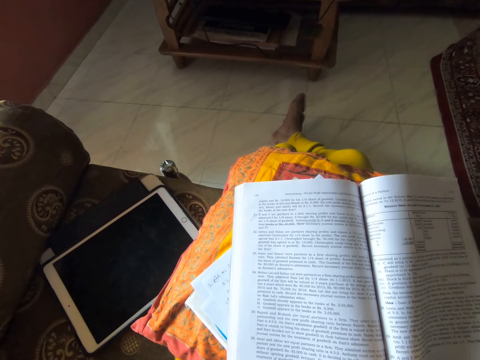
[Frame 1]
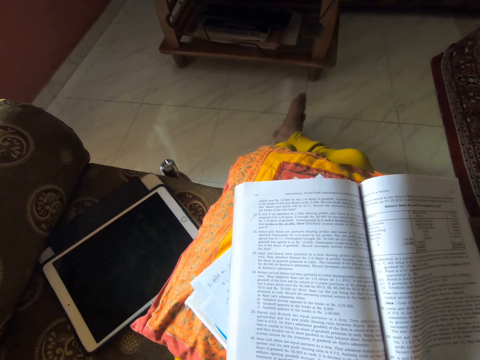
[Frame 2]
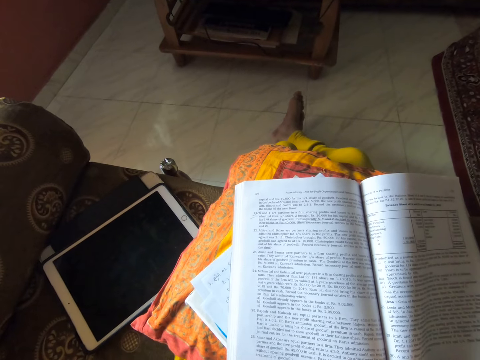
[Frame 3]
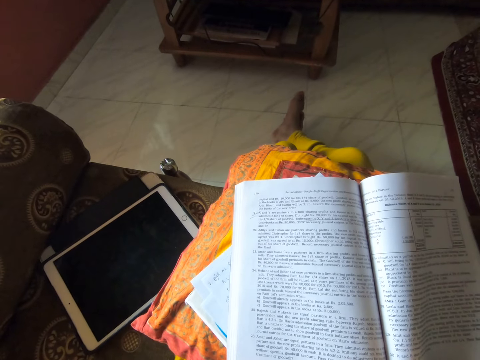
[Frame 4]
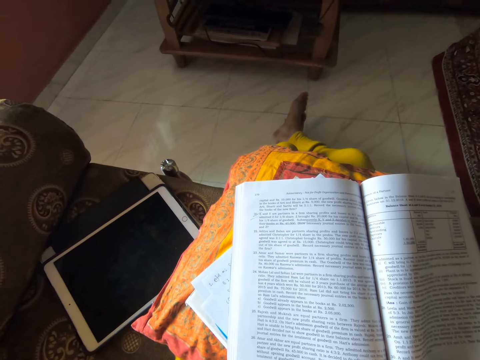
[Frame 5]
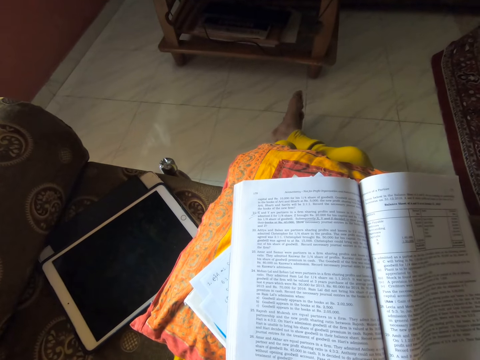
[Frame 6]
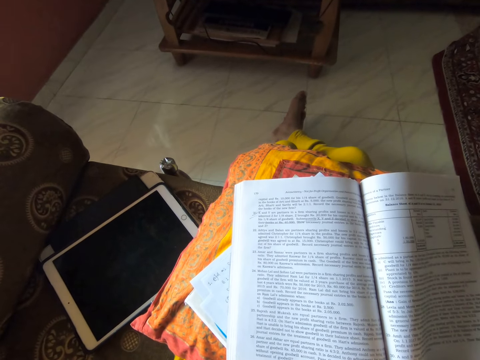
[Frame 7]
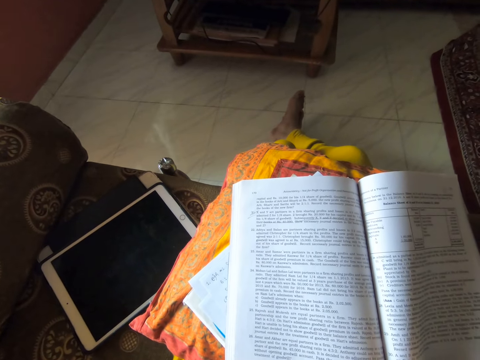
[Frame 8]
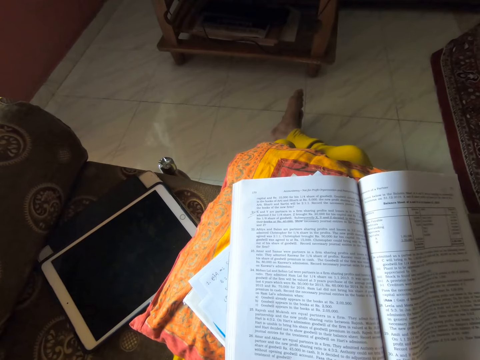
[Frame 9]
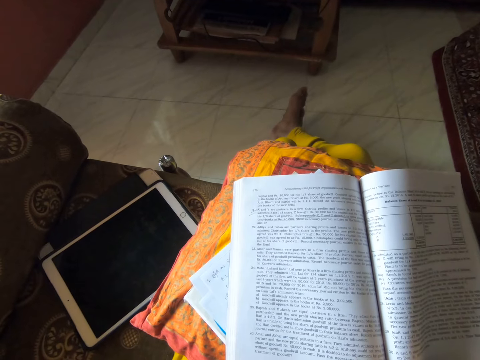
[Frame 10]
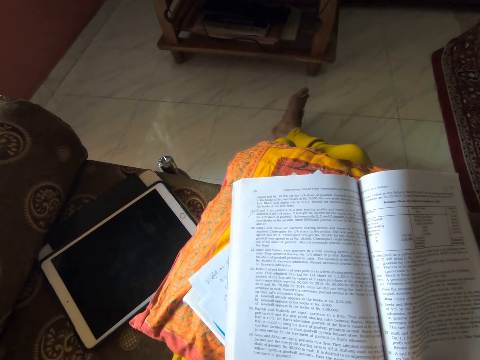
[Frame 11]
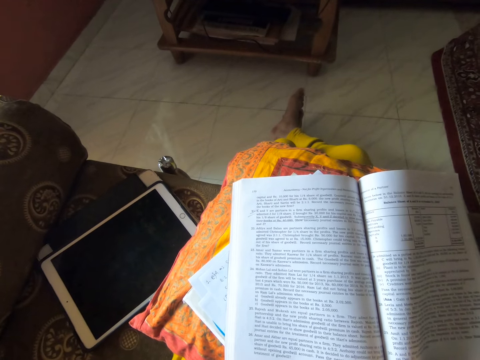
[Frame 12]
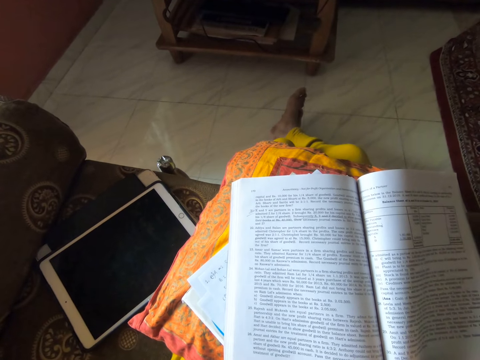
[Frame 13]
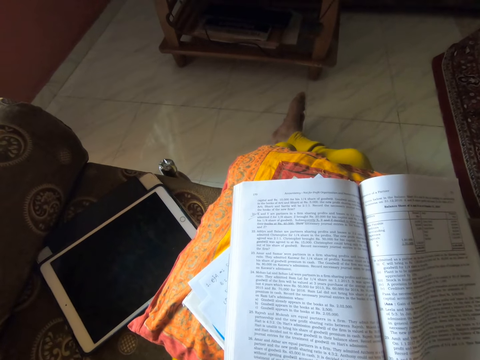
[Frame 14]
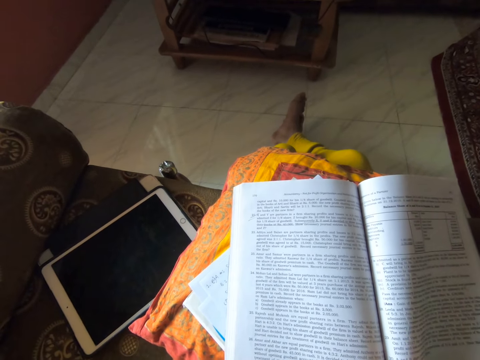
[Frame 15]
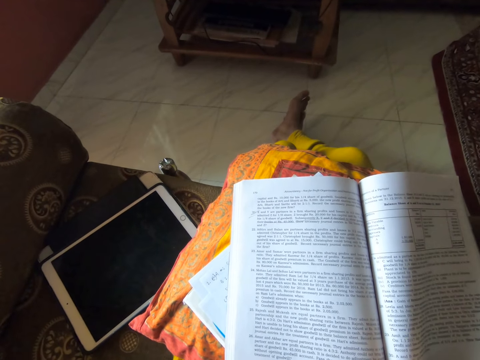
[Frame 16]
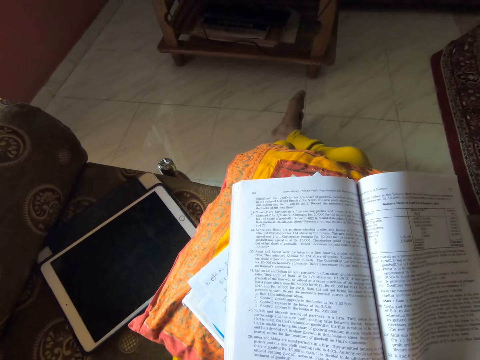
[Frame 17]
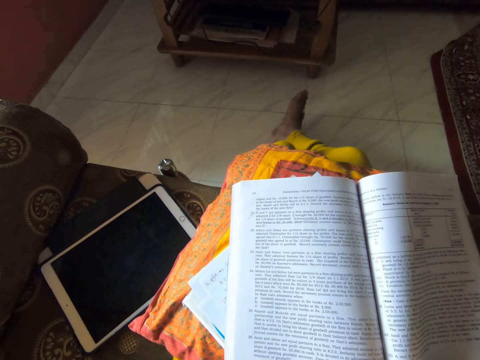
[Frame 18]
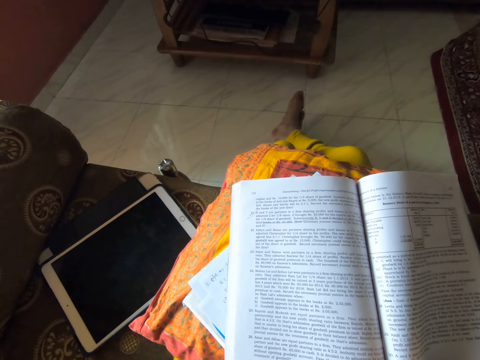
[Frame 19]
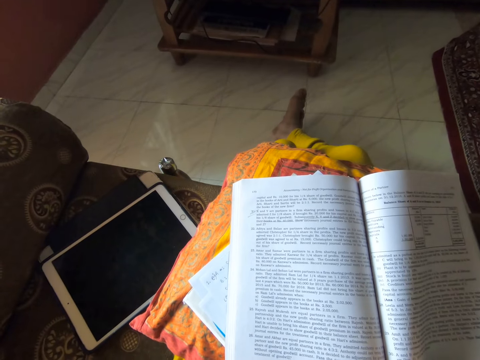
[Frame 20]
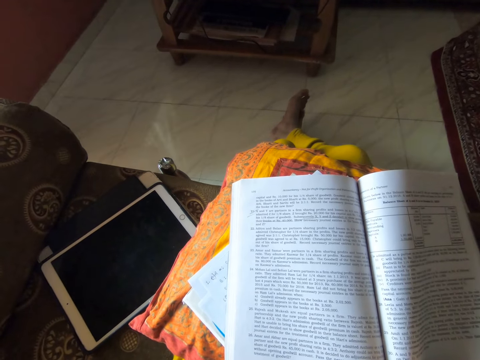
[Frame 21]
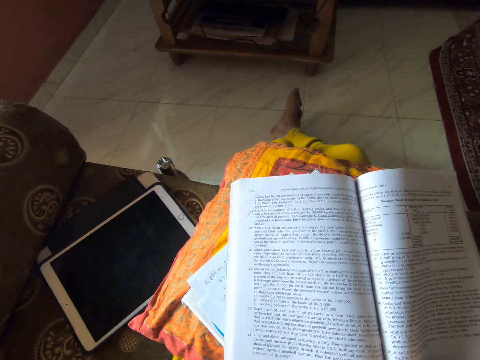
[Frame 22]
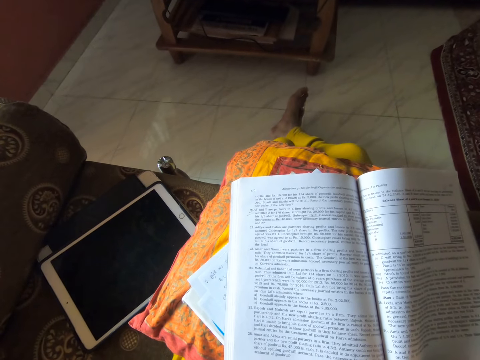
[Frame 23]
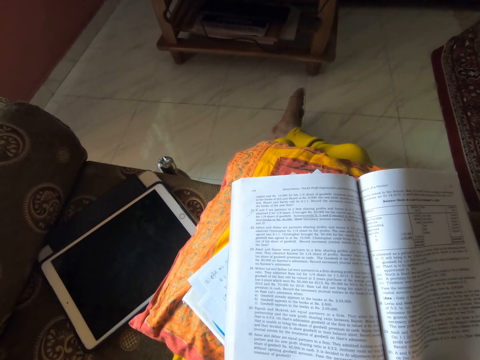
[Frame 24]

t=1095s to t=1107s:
The camera wearer stares at a book. They sing along to the background song.

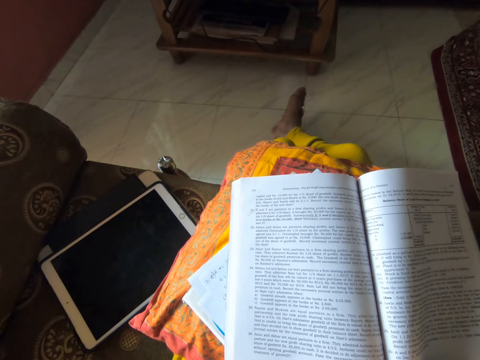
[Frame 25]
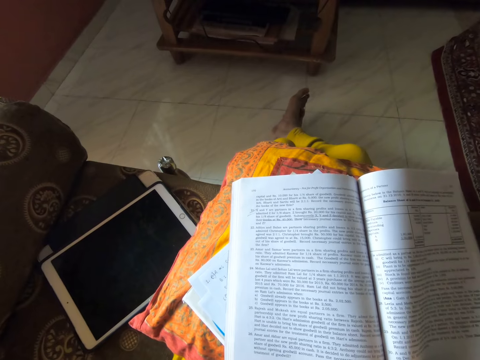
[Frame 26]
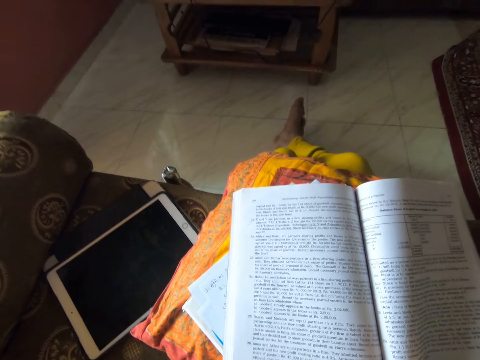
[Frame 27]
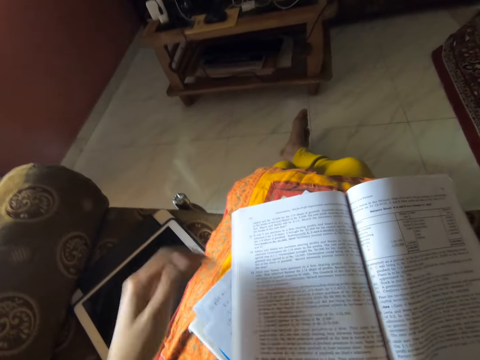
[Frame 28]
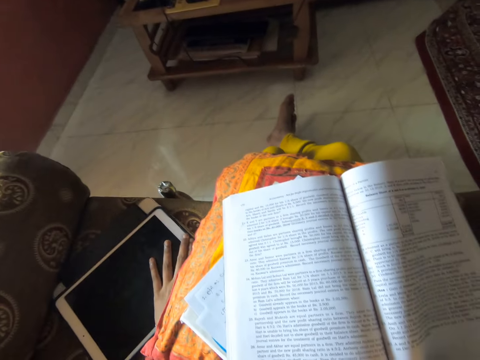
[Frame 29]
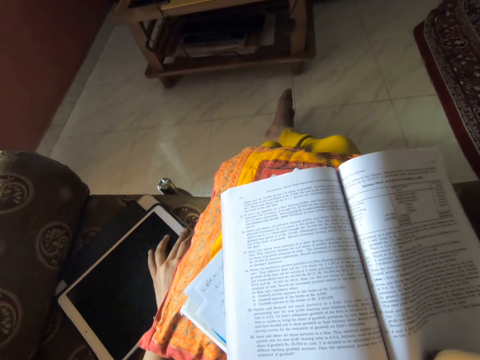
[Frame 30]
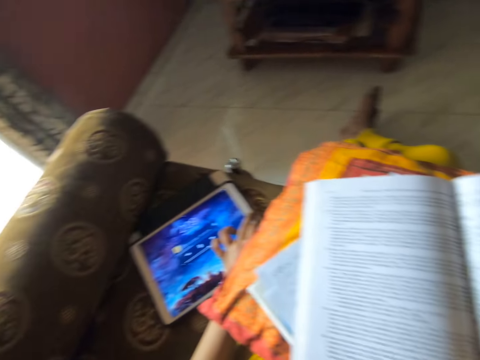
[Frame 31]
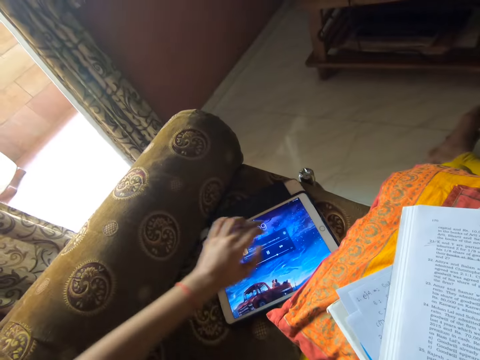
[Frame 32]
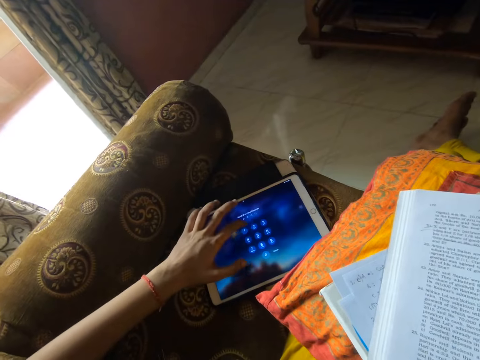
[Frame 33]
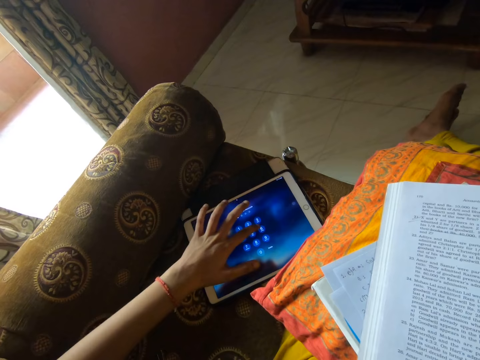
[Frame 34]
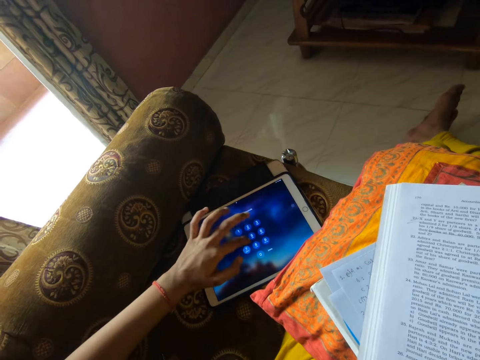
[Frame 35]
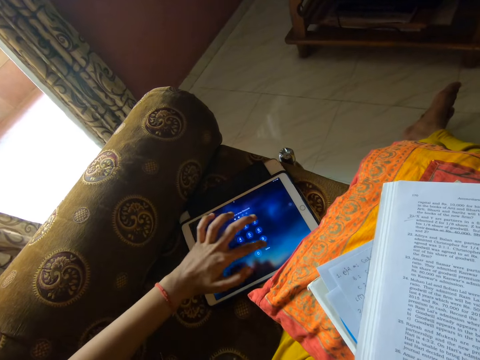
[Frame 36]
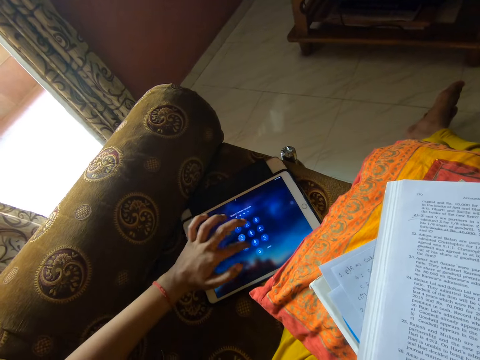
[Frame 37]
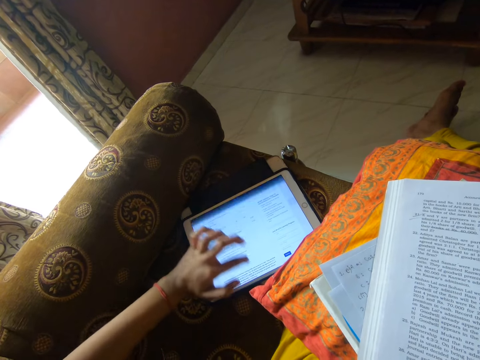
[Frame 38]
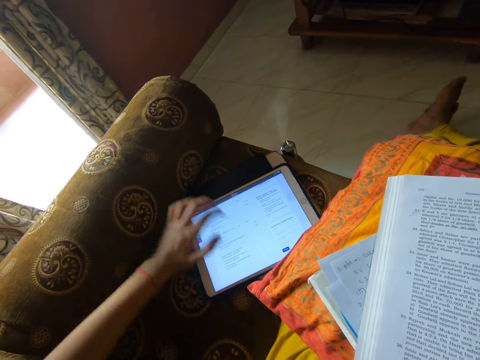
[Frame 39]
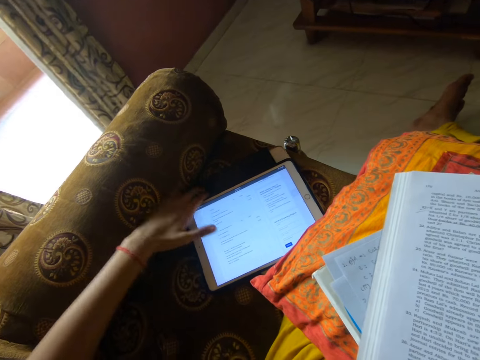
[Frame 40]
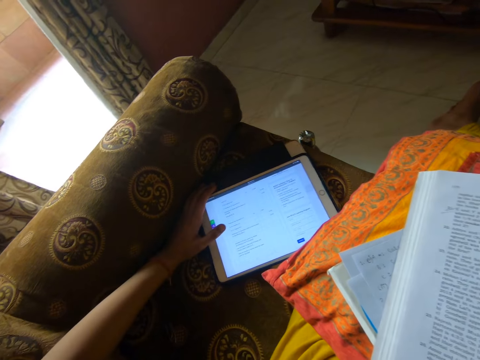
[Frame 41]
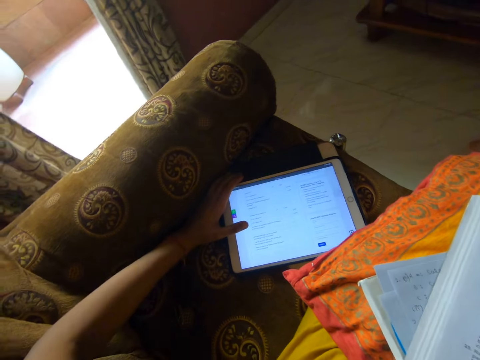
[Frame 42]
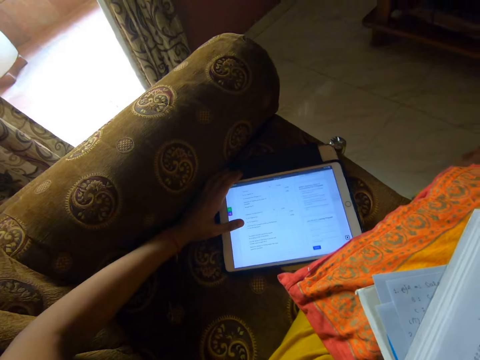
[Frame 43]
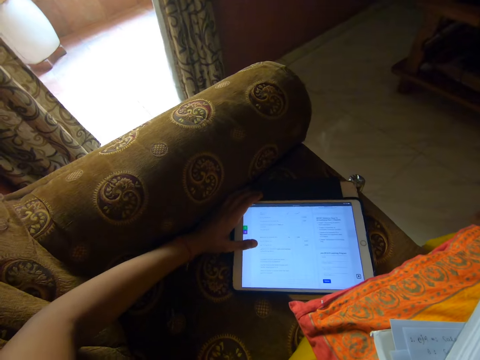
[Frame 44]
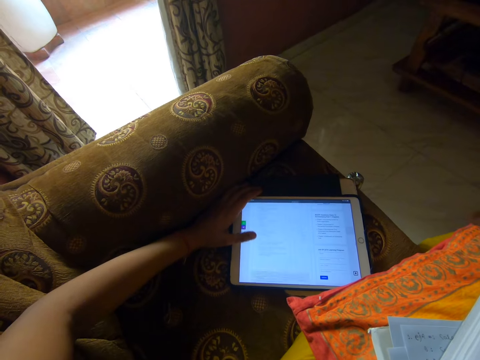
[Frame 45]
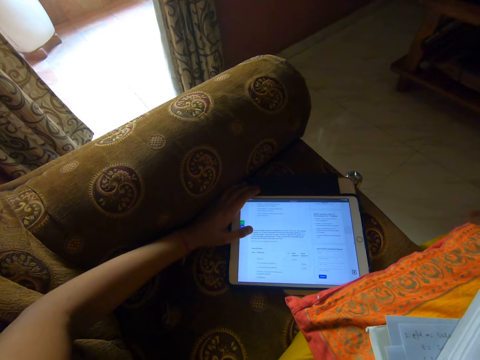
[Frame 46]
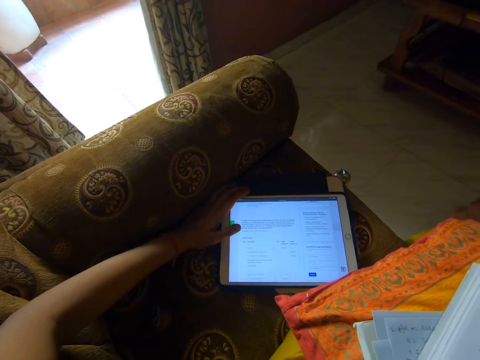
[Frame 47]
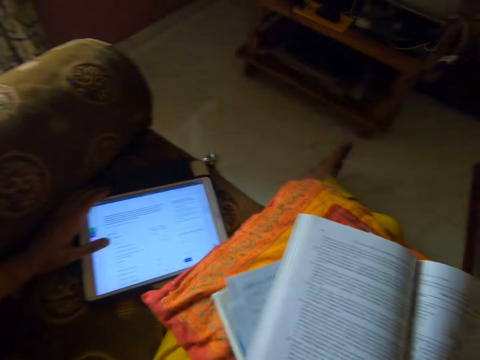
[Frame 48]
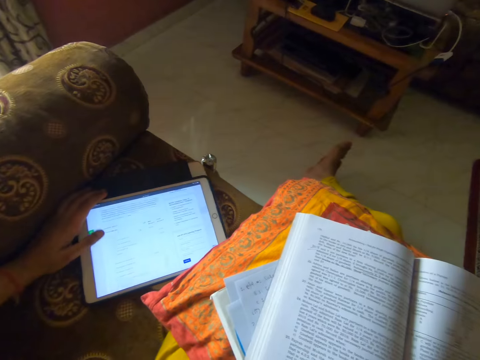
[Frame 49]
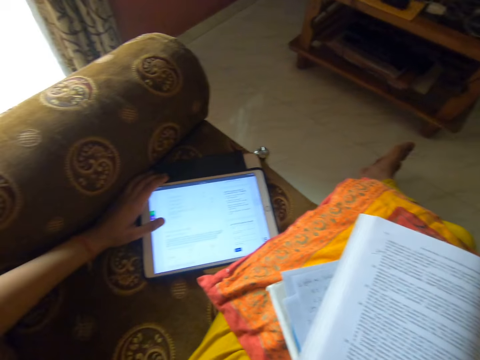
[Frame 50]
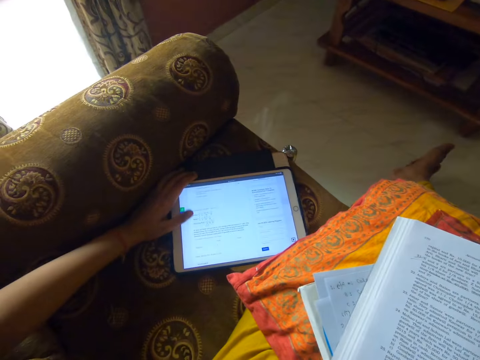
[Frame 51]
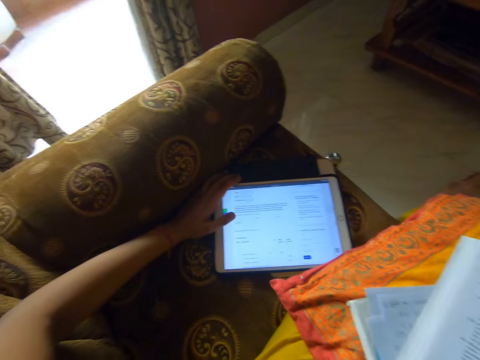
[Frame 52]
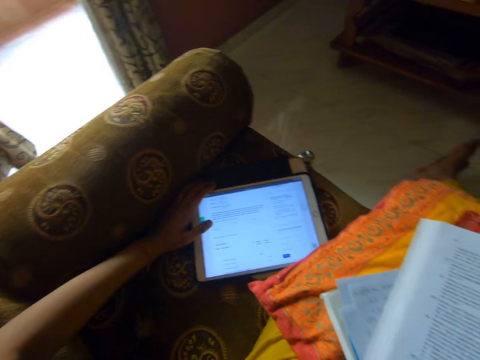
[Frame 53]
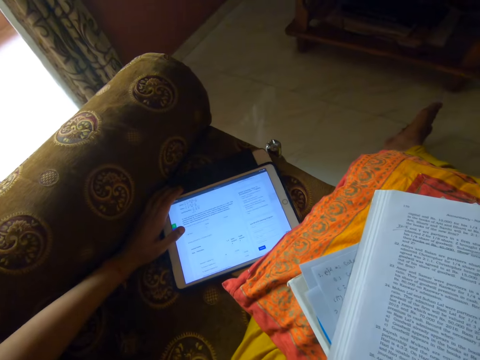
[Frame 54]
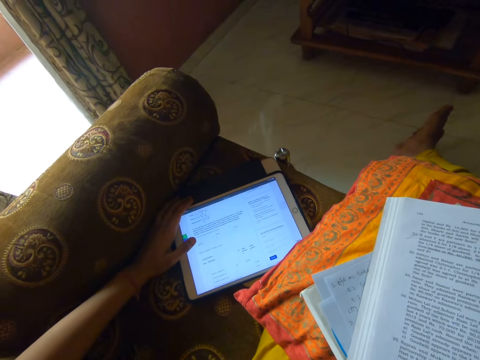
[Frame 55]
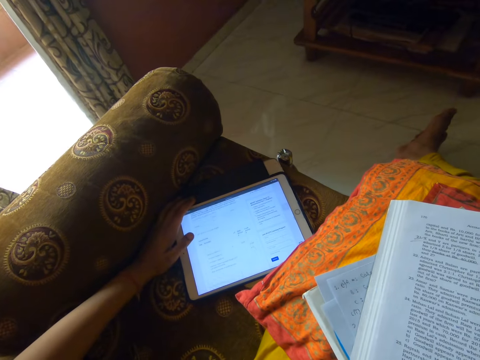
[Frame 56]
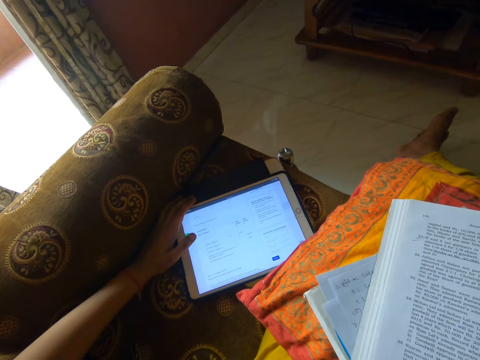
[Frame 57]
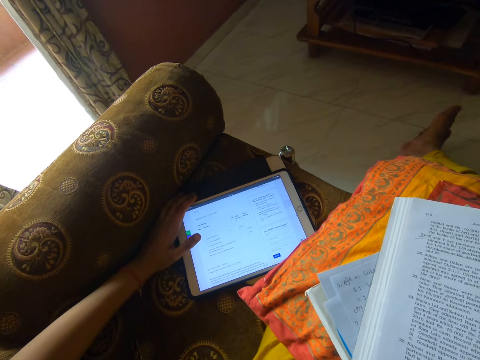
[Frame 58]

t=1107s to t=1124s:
The camera wearer operates the tablet. They sing along to the background song. They use the tablet. They sing along to the background song. They operate the tablet.
